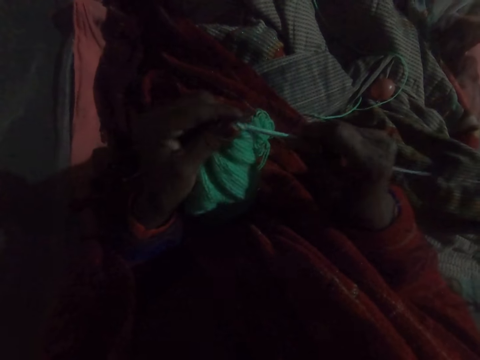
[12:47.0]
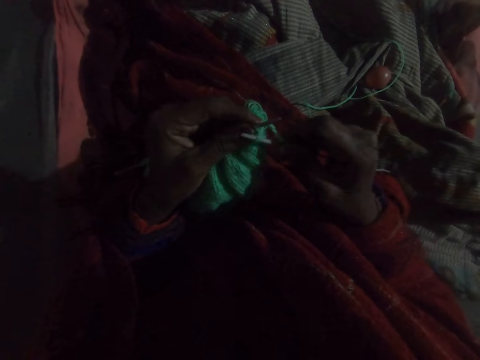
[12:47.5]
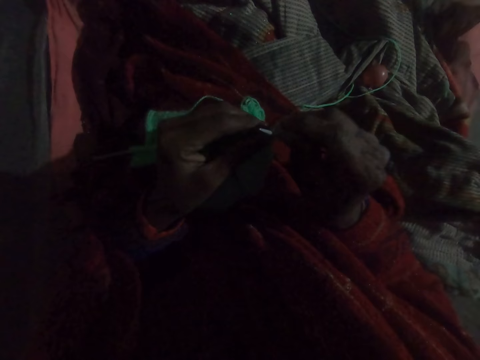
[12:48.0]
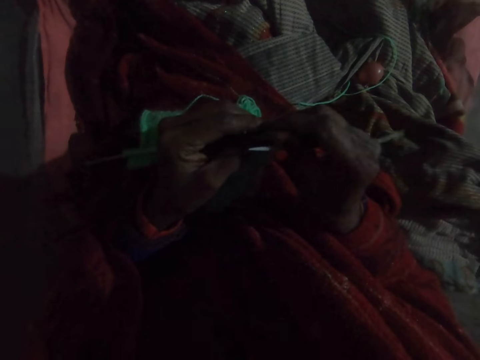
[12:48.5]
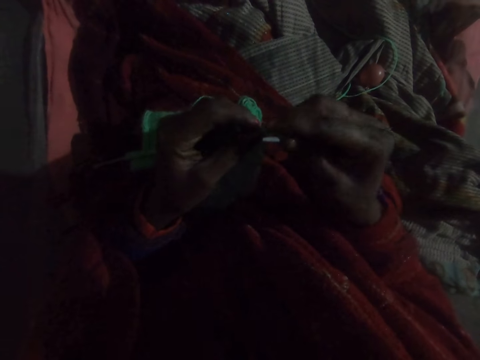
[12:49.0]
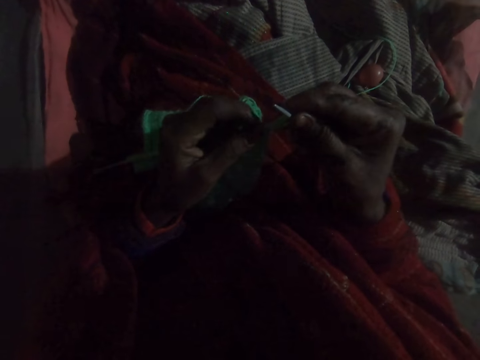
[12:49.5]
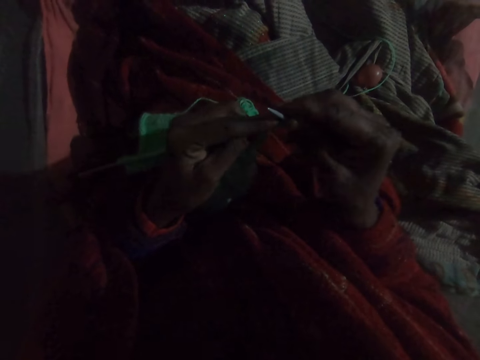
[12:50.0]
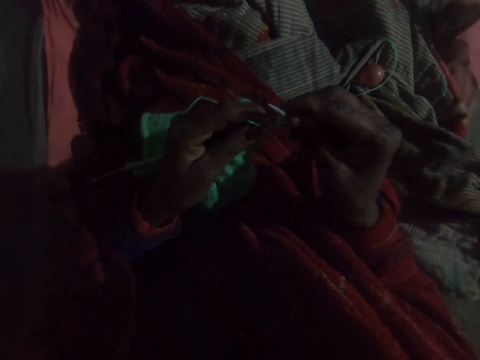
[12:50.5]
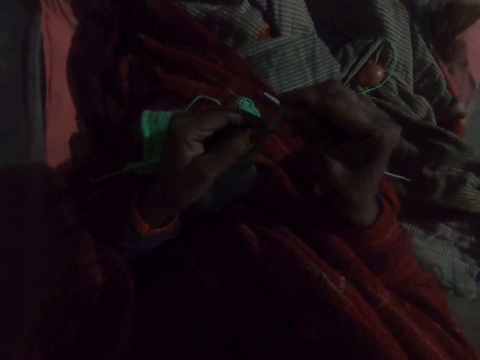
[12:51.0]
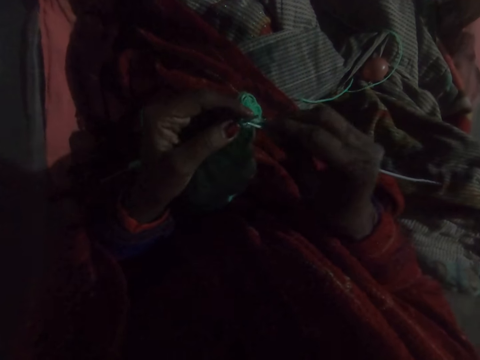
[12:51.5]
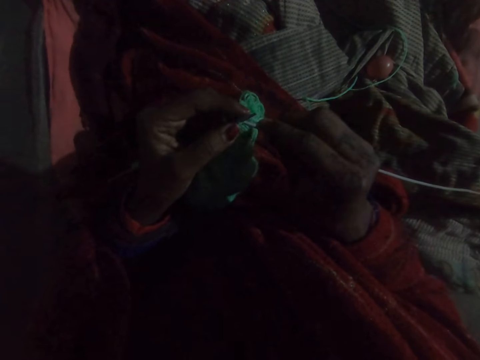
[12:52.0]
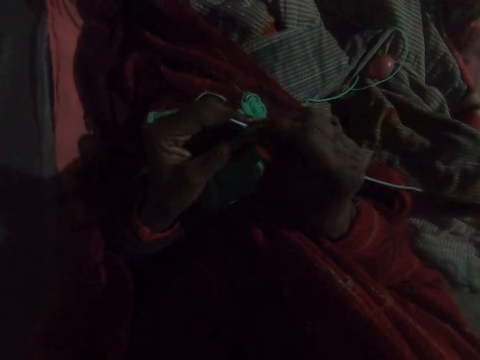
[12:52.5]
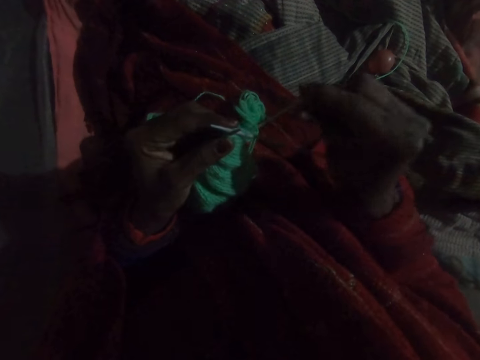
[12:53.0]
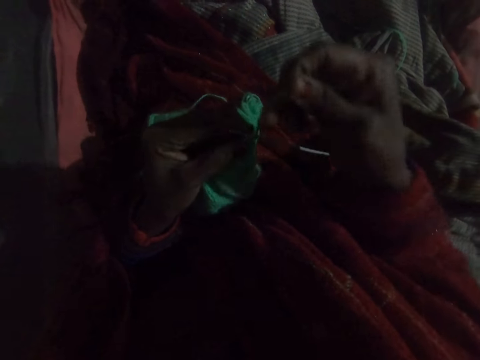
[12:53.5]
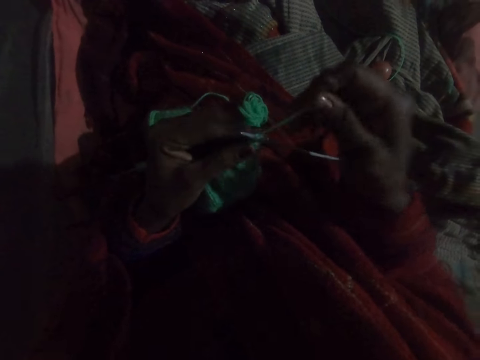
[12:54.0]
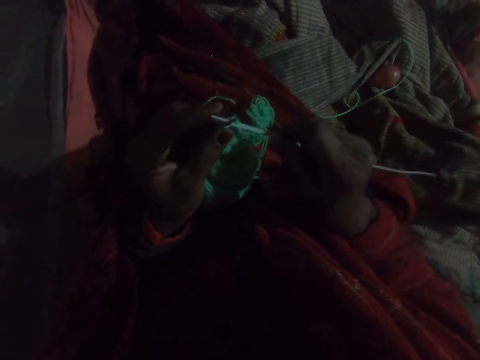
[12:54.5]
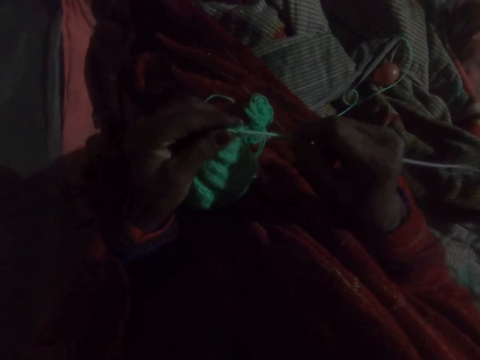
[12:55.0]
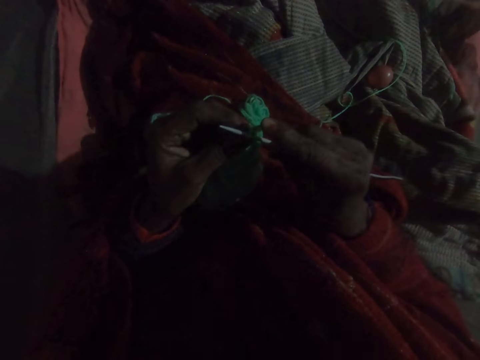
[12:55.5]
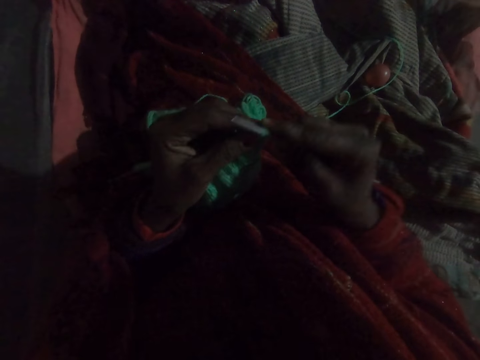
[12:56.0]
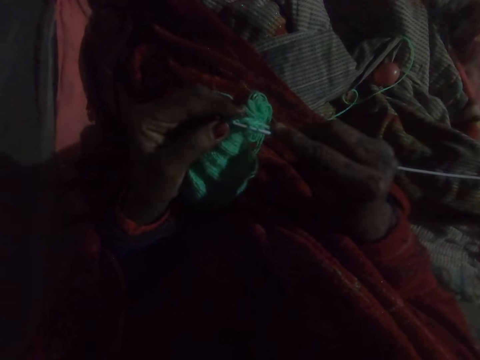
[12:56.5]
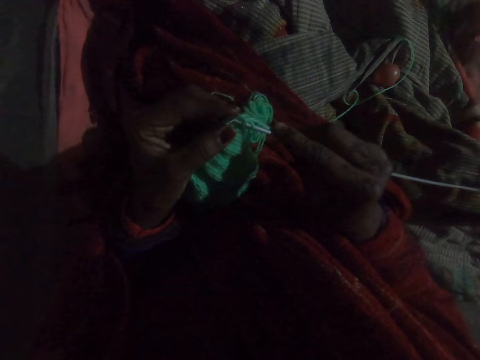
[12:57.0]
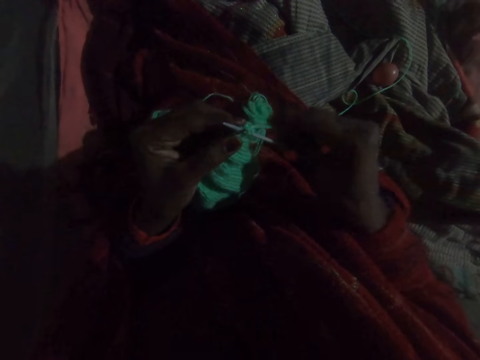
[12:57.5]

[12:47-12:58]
The camera wearer aligns the thread. They weave the fabric with a crochet hook.

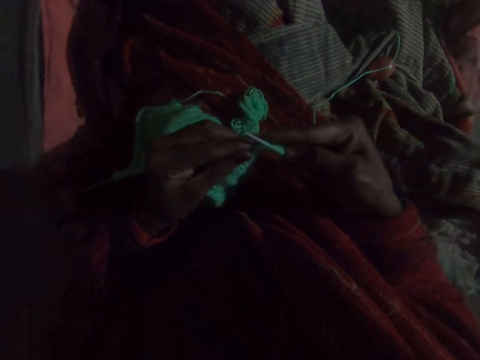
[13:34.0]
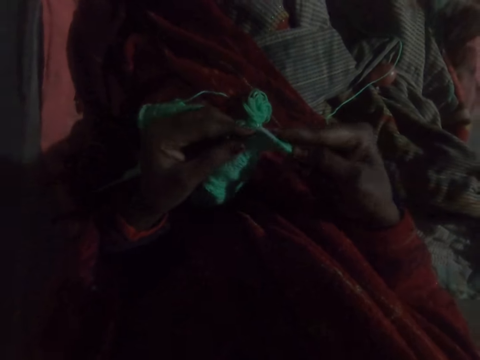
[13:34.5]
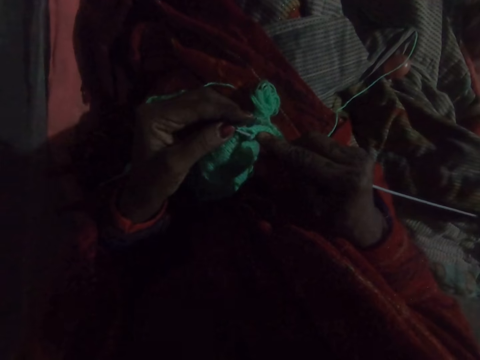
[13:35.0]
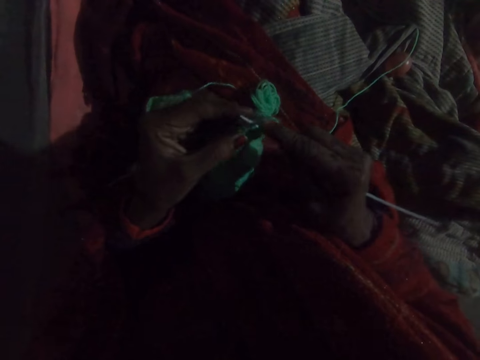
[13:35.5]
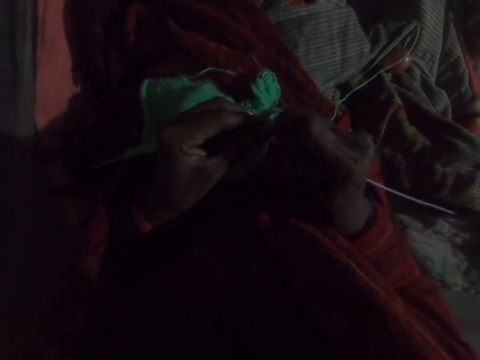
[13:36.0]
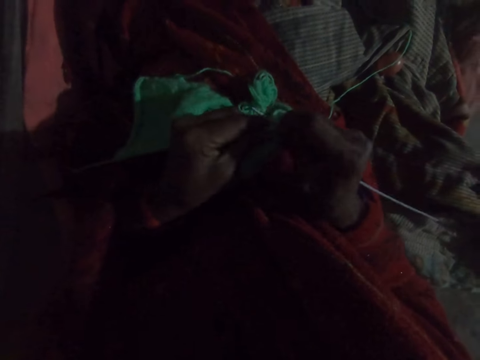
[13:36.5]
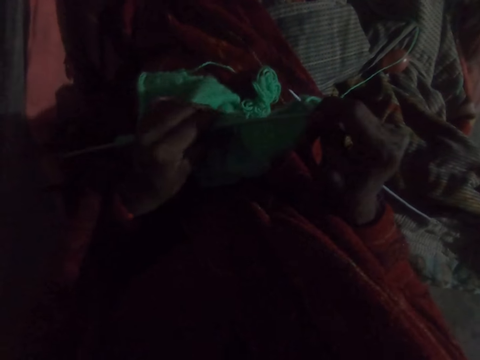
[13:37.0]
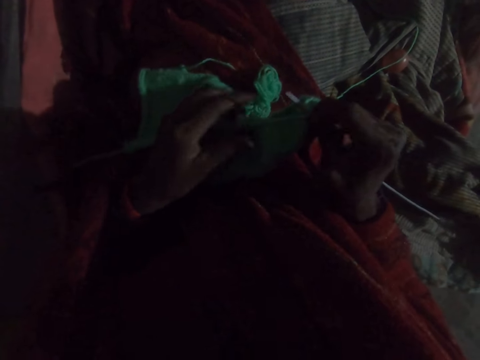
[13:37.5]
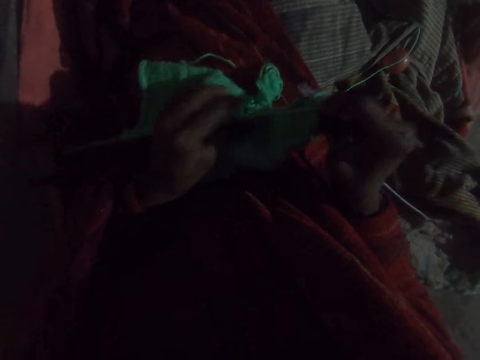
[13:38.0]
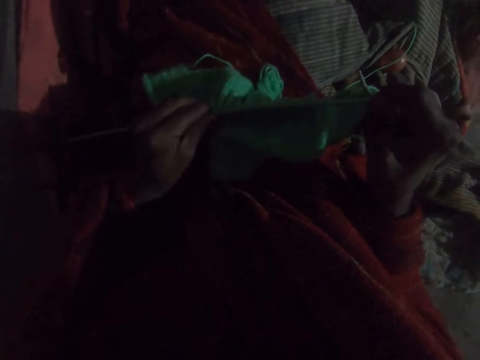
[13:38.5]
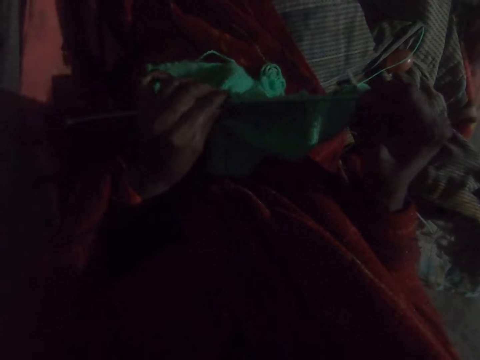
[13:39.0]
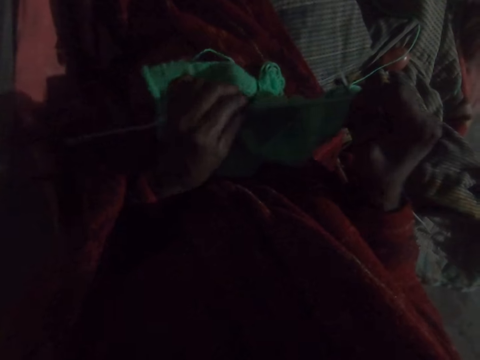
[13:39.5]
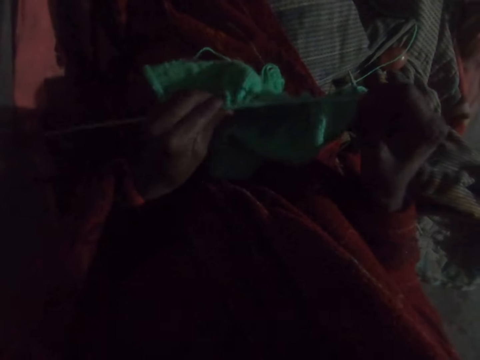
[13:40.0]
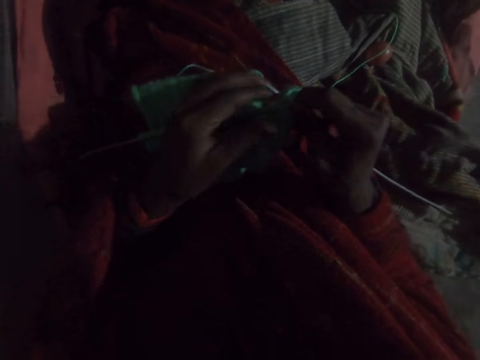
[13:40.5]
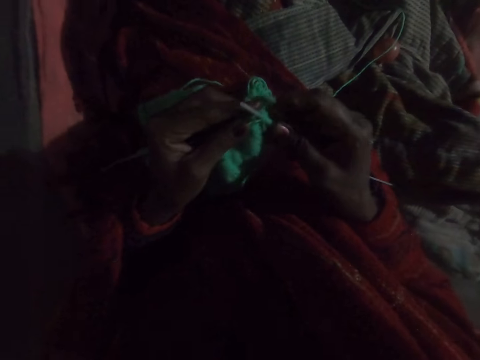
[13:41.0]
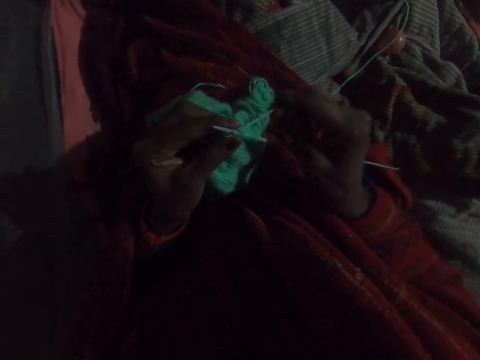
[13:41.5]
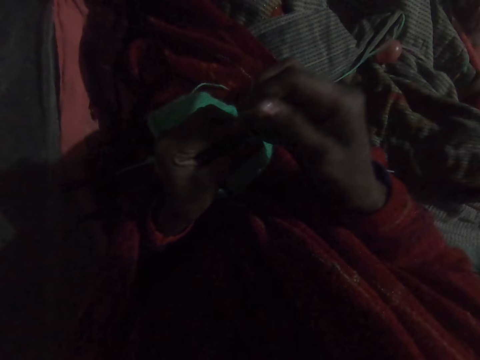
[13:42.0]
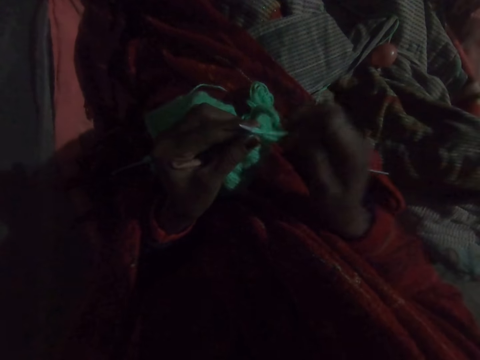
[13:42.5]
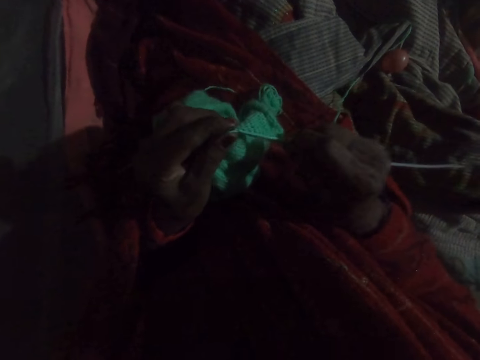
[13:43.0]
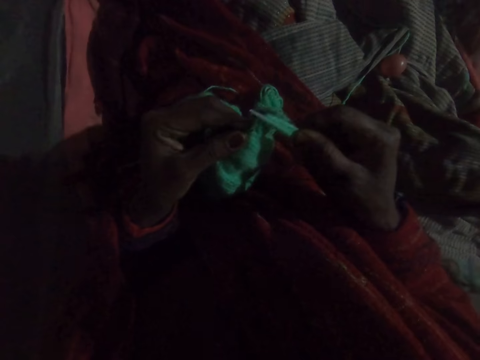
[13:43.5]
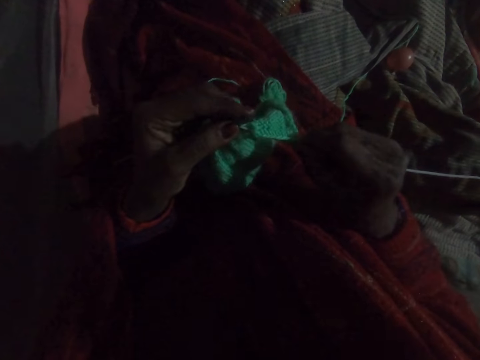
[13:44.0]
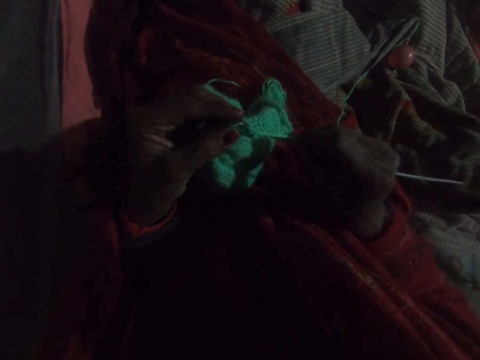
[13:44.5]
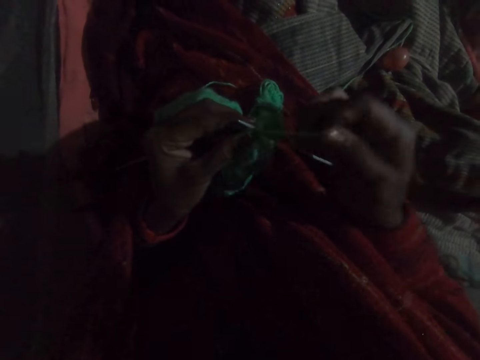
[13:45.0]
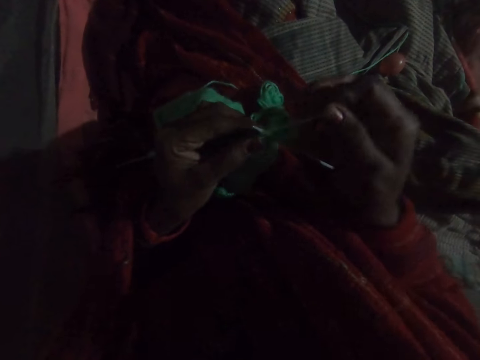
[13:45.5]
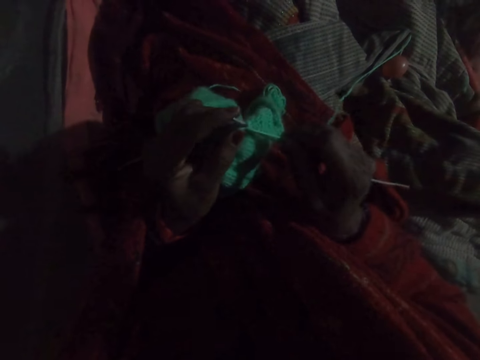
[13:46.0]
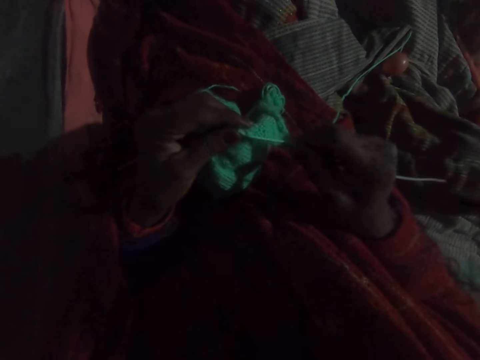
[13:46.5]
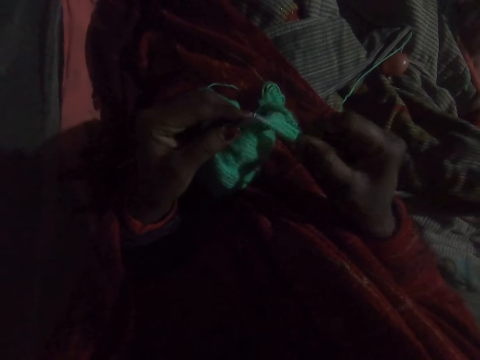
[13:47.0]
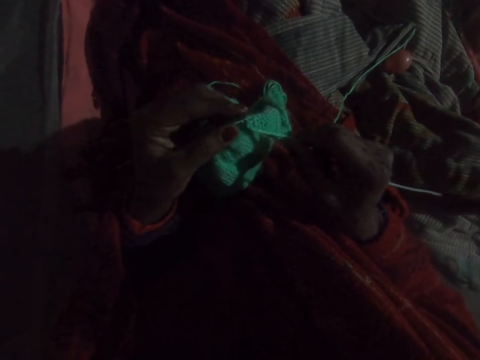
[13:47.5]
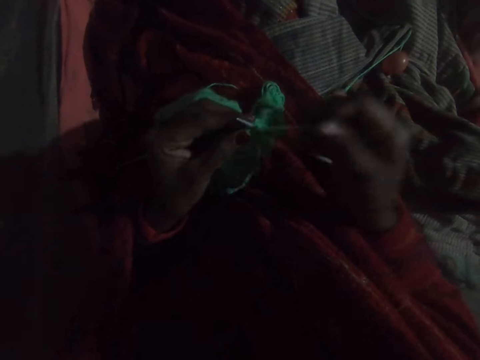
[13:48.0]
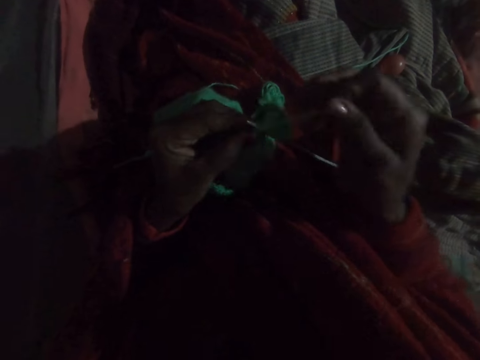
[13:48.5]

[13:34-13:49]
The camera wearer pulls the fabric. They push the fabric down on the knitting pin. They knit the fabric with the knitting pin and yarn.
